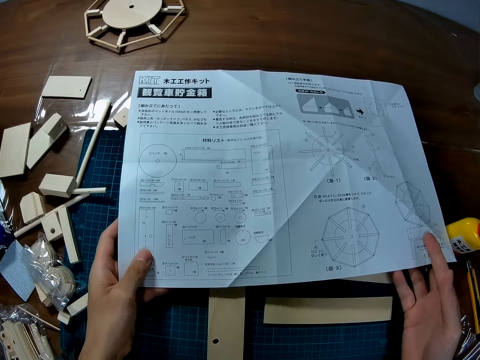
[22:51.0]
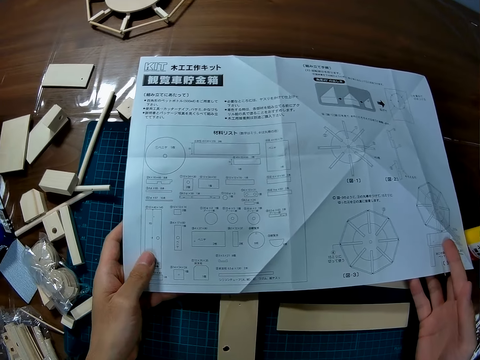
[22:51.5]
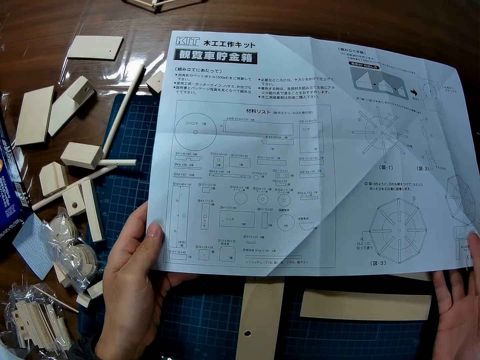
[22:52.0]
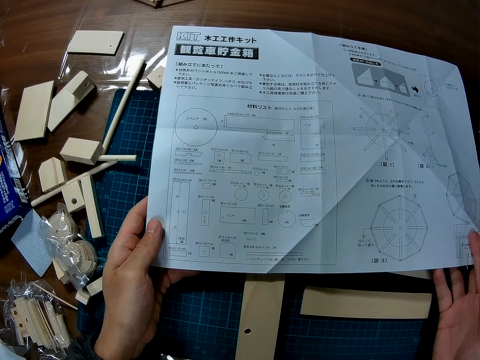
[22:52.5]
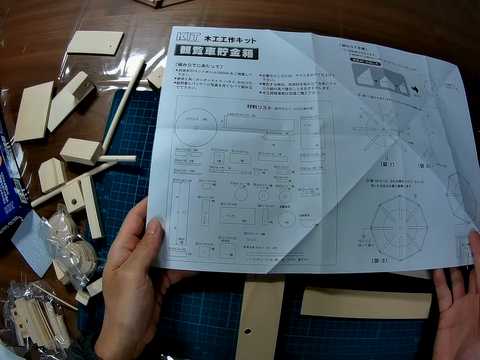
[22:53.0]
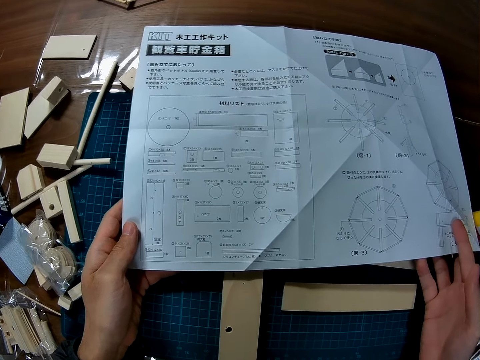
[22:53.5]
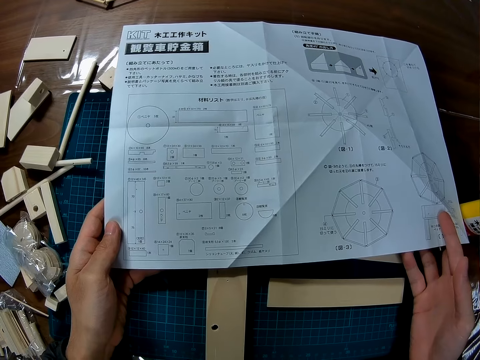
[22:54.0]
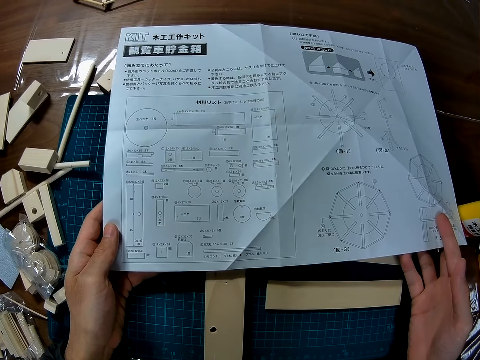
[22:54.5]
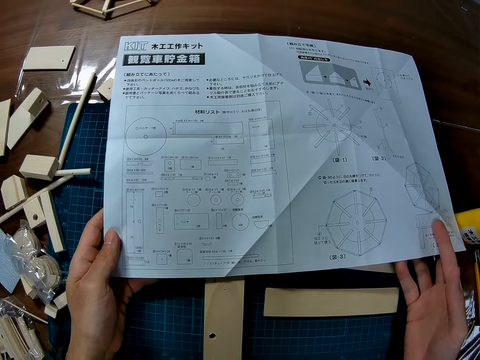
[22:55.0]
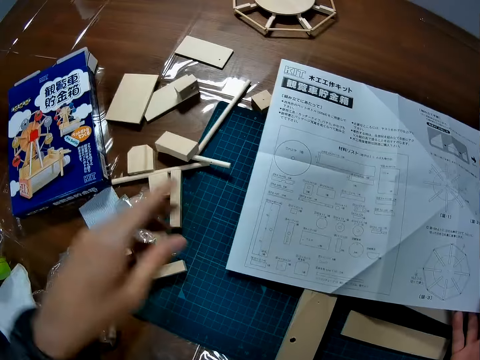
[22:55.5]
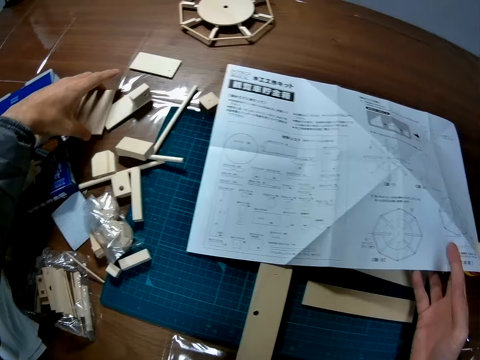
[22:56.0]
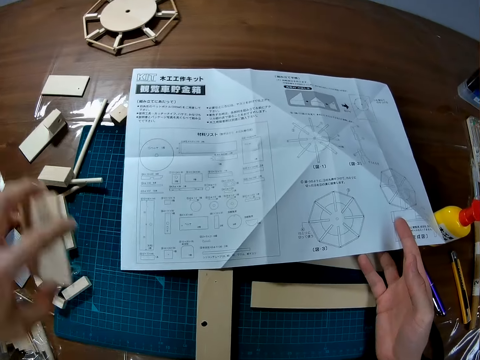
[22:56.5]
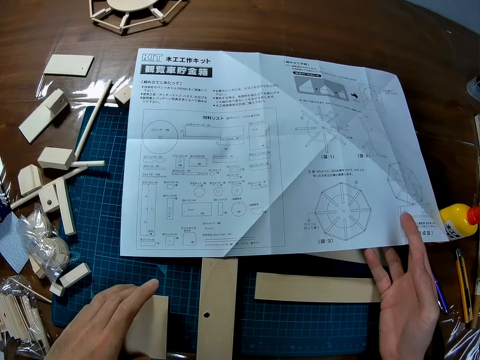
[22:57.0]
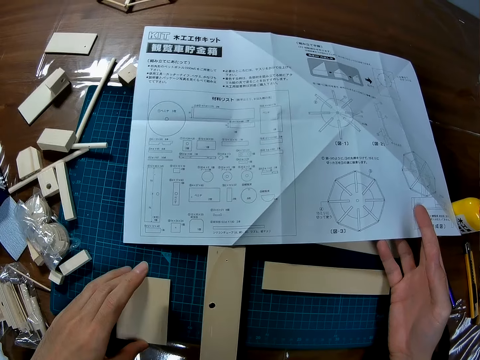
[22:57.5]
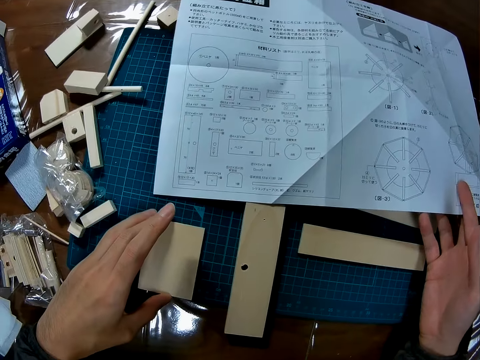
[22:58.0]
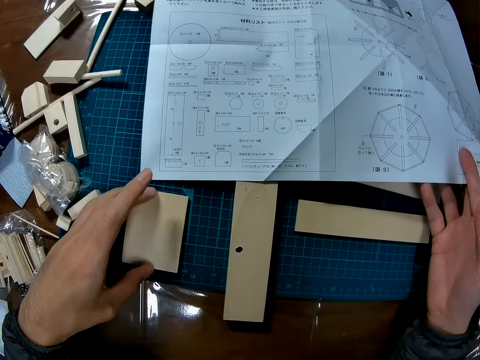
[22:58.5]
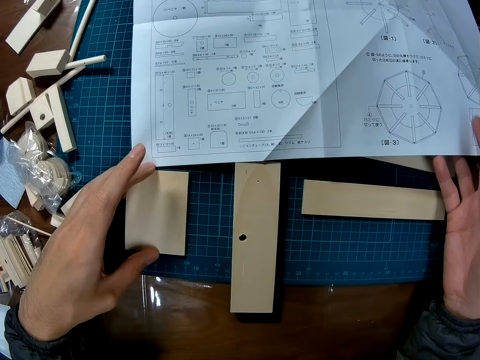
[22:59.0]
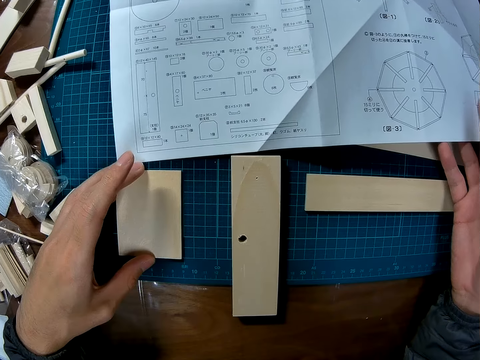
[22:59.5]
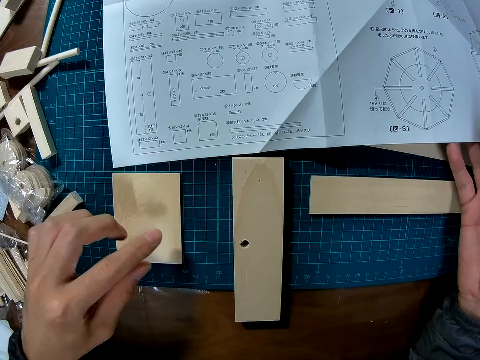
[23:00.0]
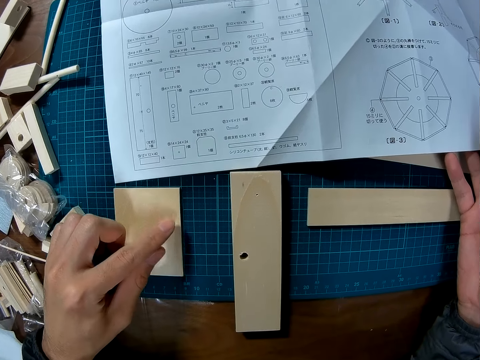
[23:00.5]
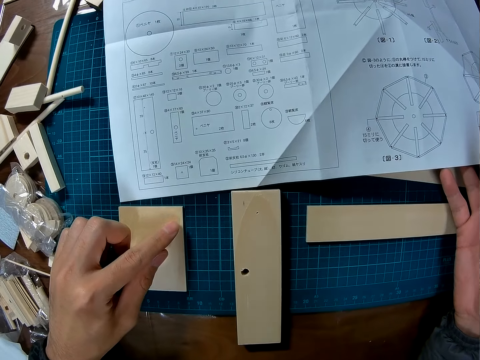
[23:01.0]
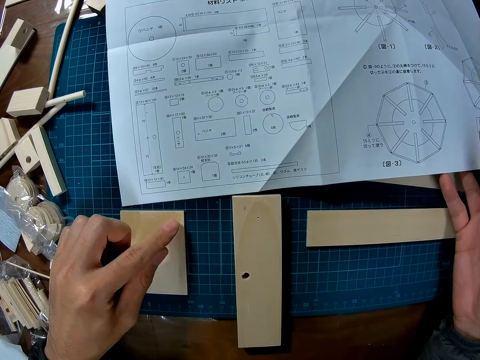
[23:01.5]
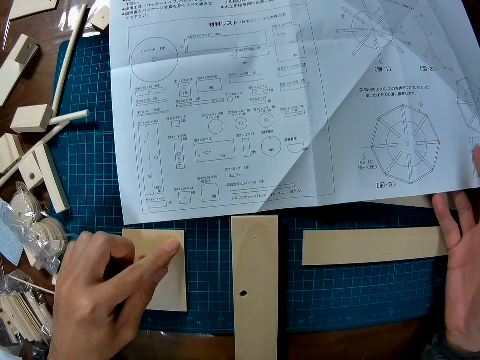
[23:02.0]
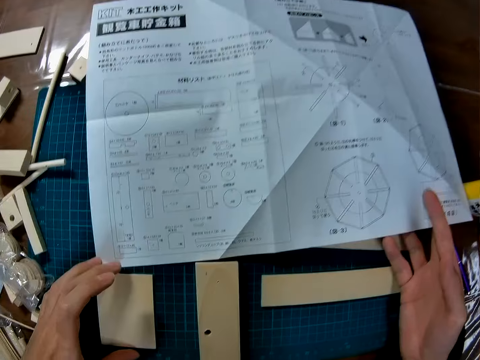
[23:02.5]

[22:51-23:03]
The camera wearer reads the instruction manual. They pick up a piece of wood. They place the piece of wood on a cutting mat.

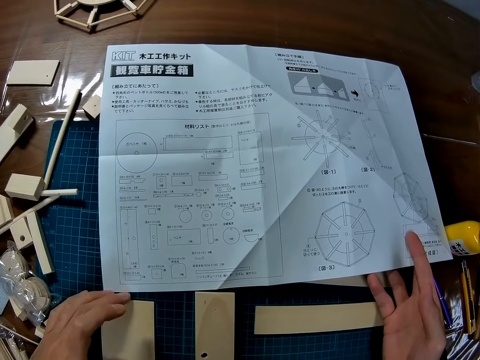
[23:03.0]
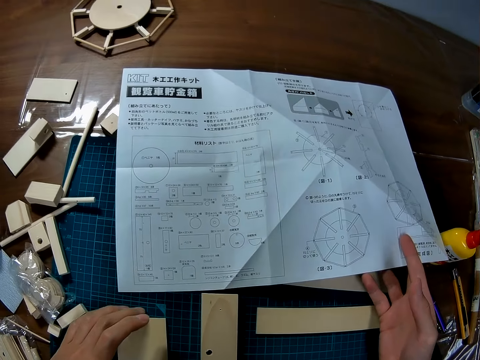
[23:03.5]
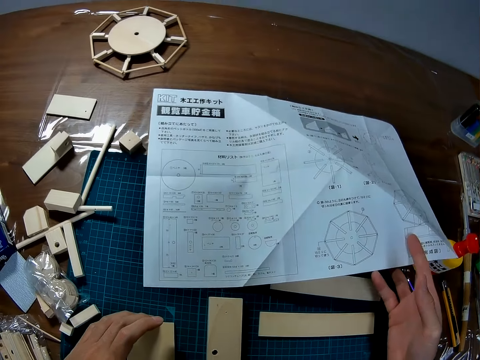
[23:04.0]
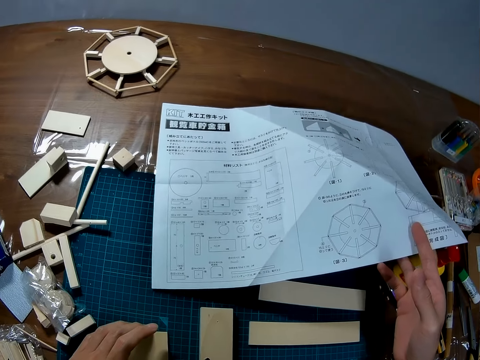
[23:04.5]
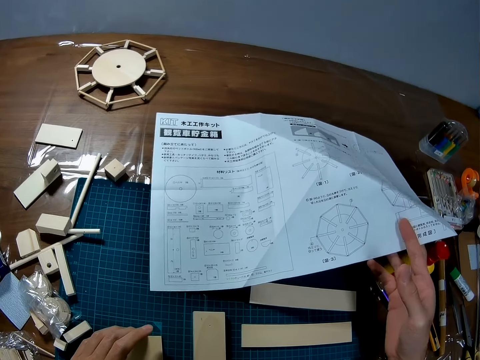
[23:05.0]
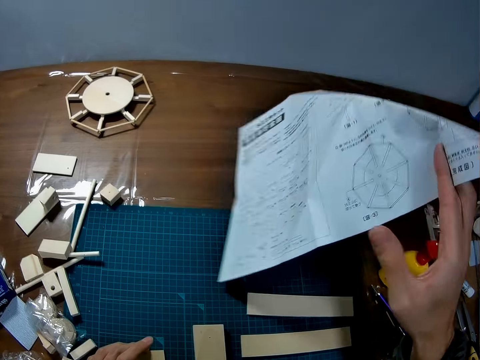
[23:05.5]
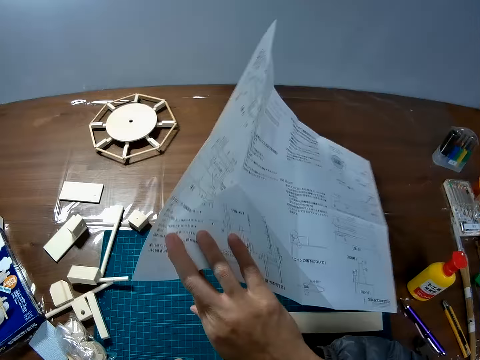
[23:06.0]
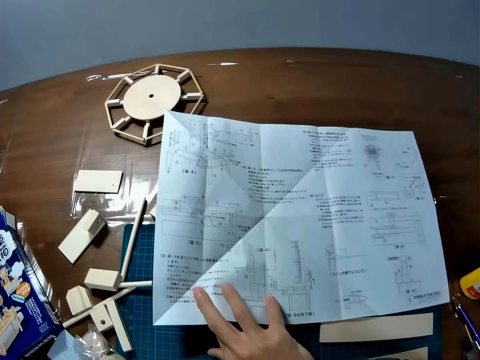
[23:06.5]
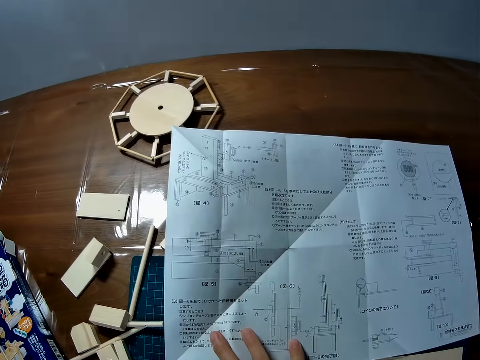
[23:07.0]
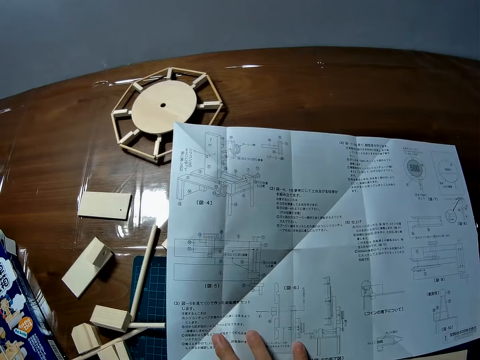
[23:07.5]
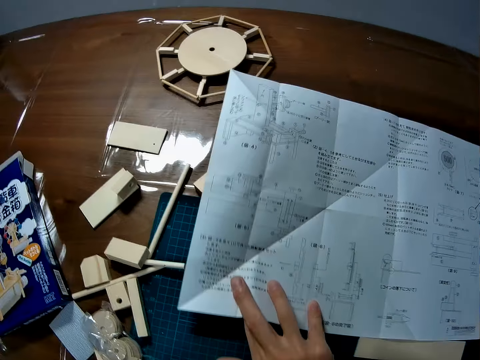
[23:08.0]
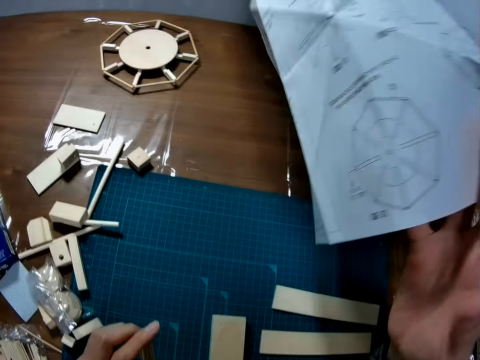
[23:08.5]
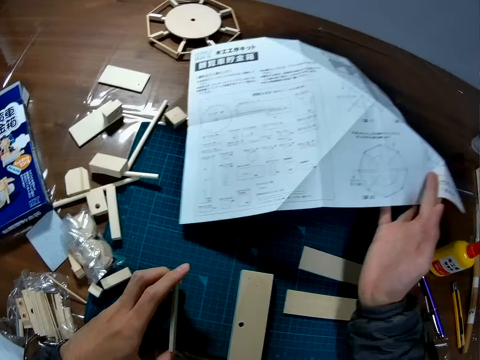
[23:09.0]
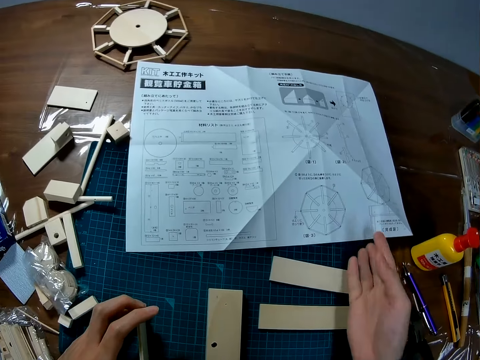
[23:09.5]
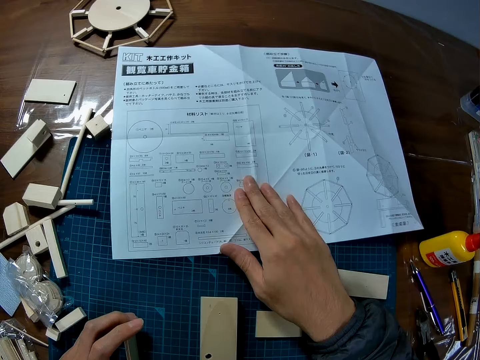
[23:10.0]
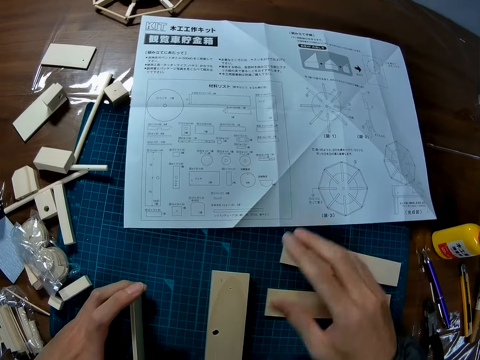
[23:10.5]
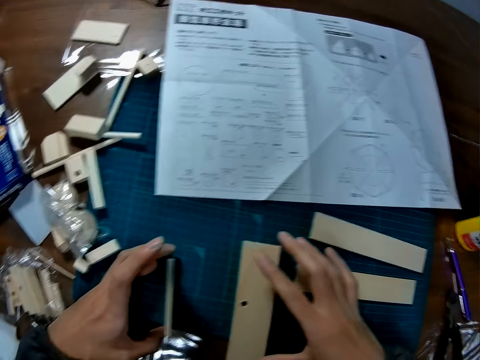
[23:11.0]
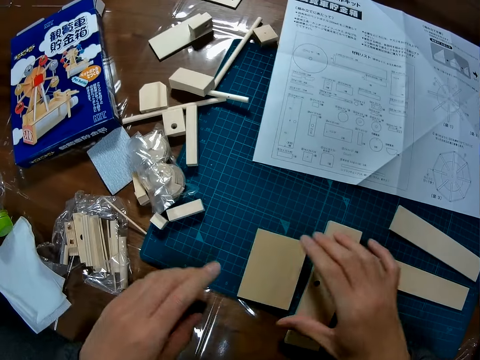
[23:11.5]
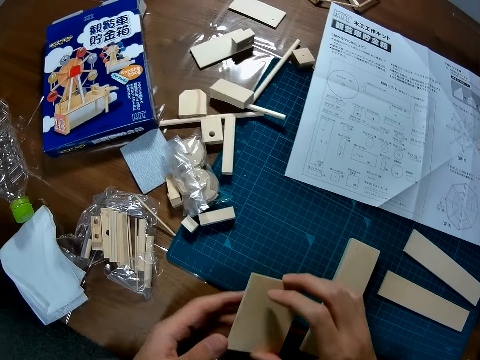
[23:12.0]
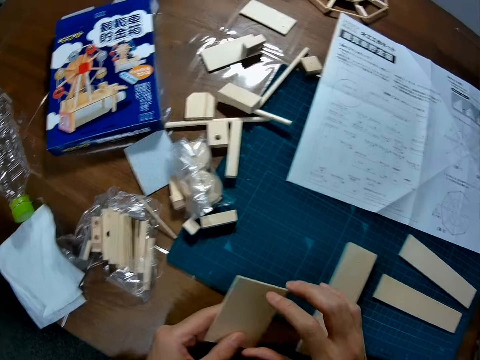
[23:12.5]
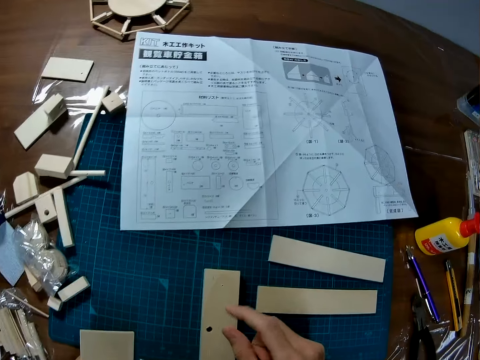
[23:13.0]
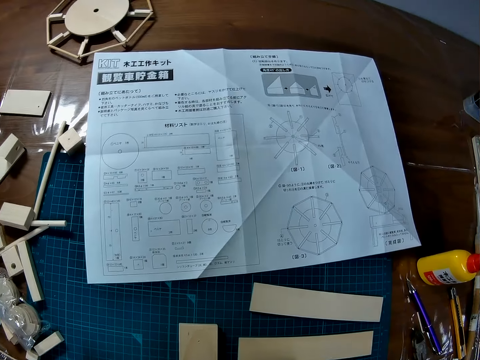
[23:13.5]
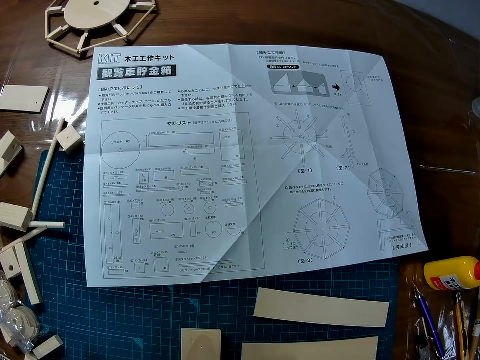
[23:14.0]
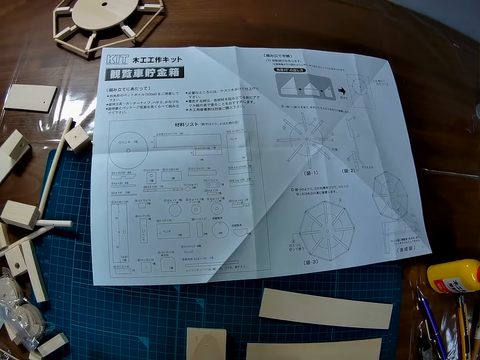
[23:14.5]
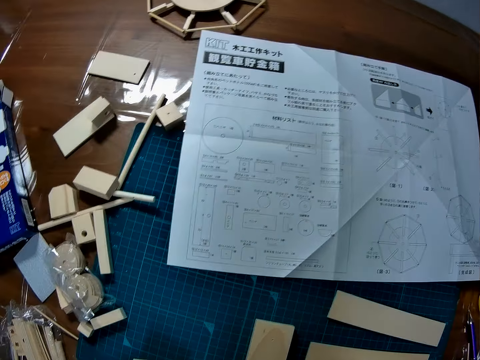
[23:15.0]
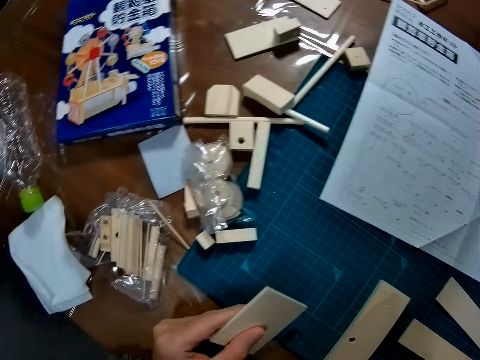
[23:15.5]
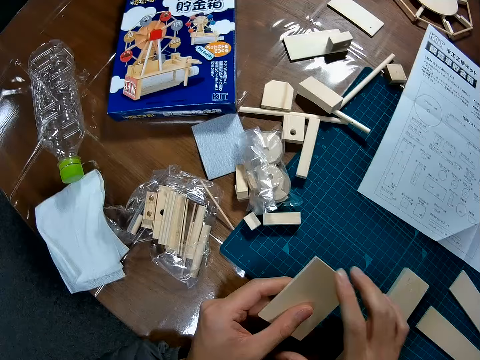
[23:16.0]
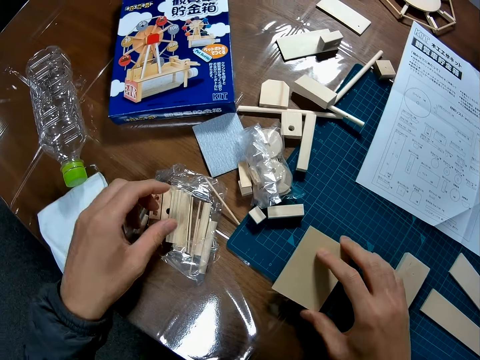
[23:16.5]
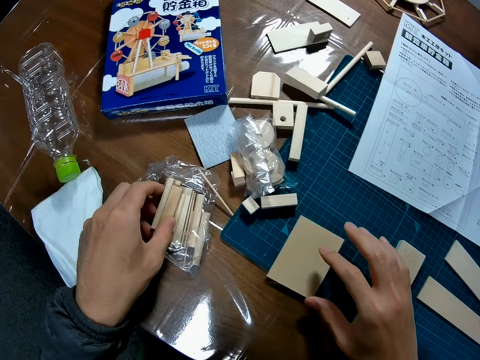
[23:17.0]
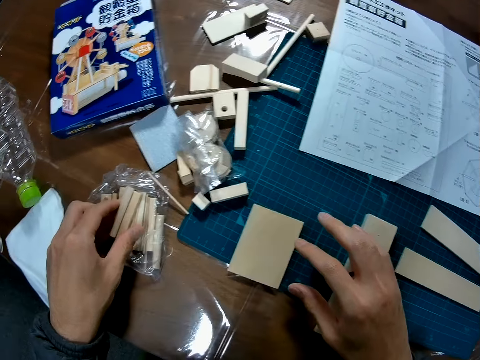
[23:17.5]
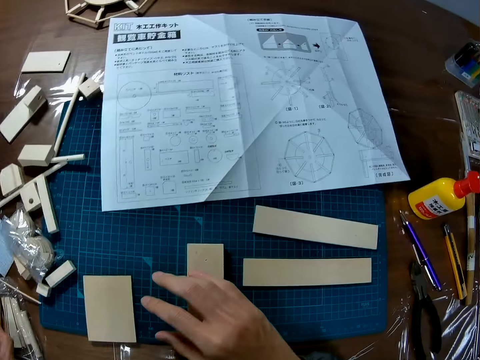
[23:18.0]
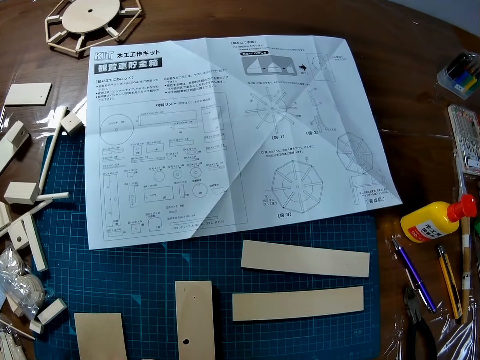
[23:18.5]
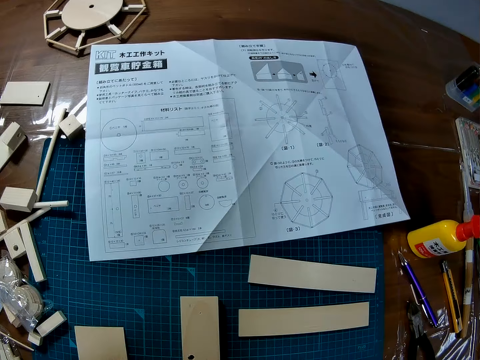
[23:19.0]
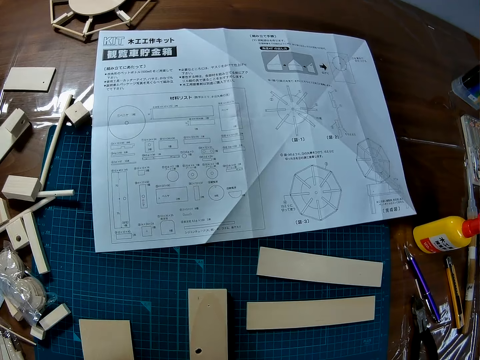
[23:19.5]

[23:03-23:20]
The camera wearer adjusts the craft piece. They turn the instruction manual on its opposite side. They read the instruction manual. They hold a piece of wood on its side. They turn the instruction manual on its opposite side. They read the instruction manual. They lay the piece of wood on the cutting mat. They pick up a piece of wood. They read the instruction manual. They handle the piece of wood with the right hand. They place the piece of wood on the cutting mat. They pick up small pieces of wood. They read the instruction manual.
